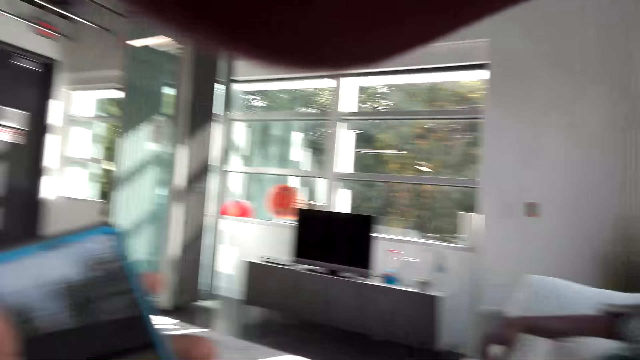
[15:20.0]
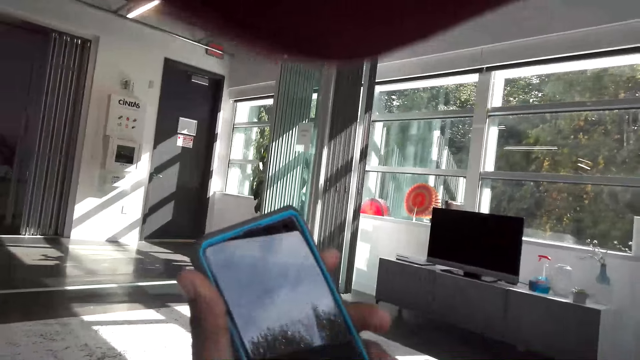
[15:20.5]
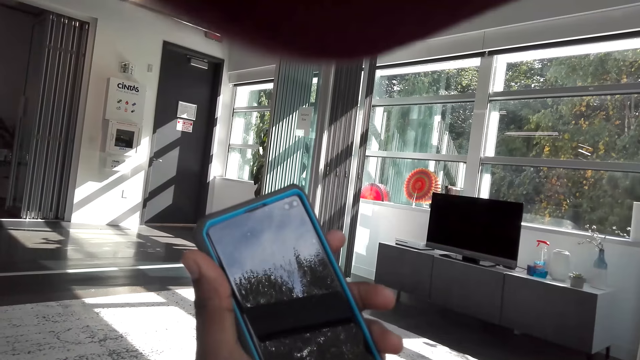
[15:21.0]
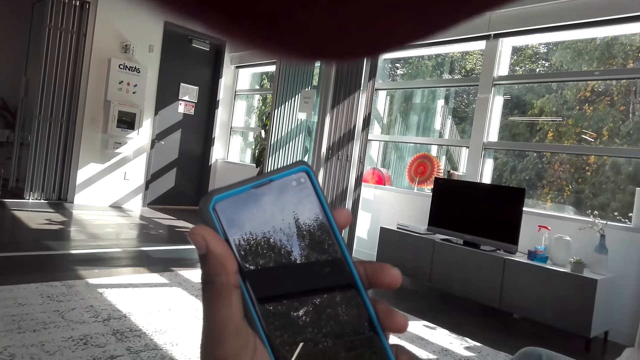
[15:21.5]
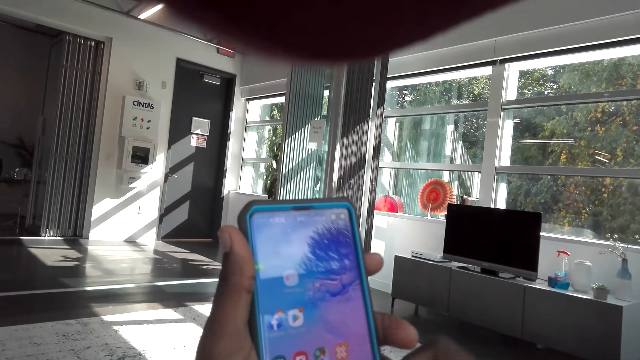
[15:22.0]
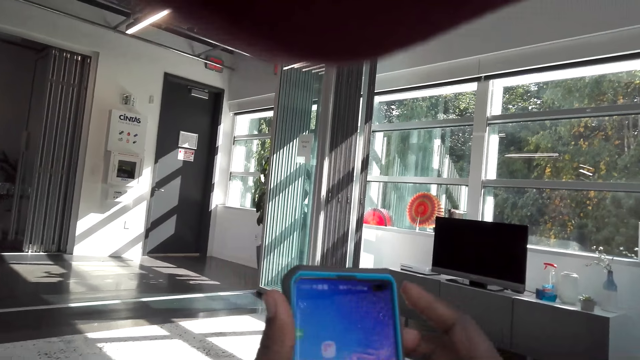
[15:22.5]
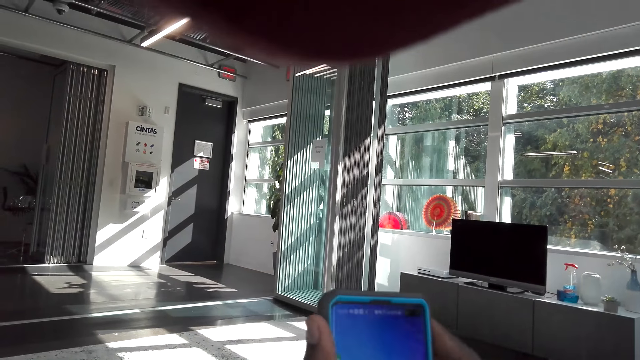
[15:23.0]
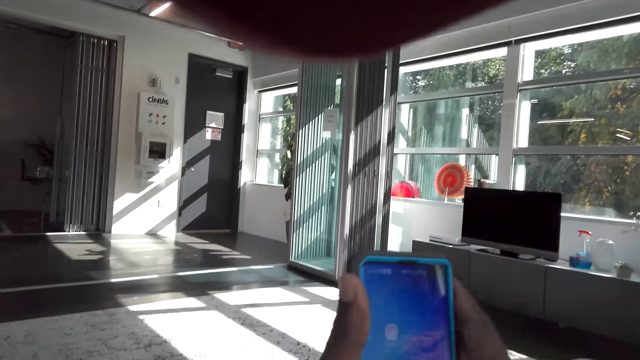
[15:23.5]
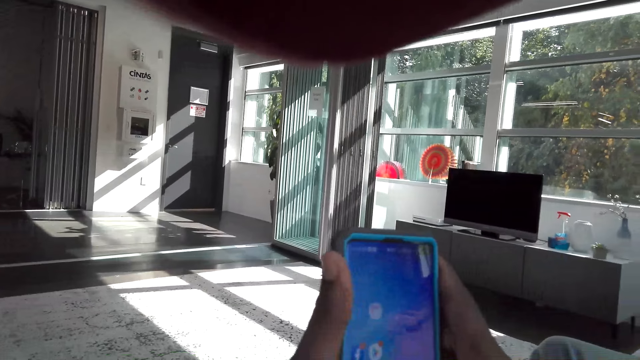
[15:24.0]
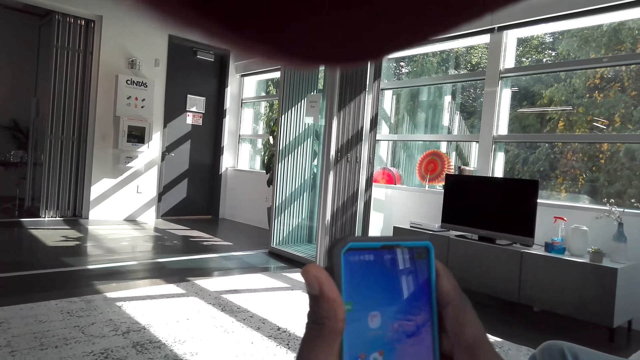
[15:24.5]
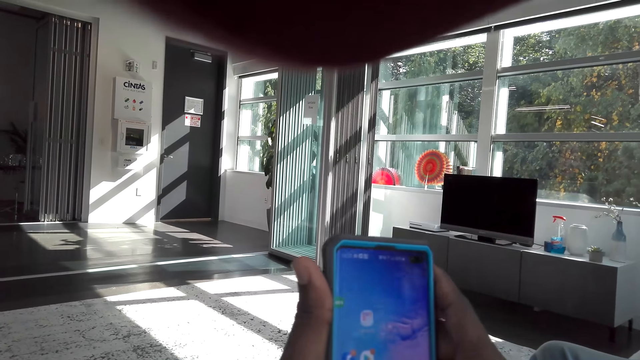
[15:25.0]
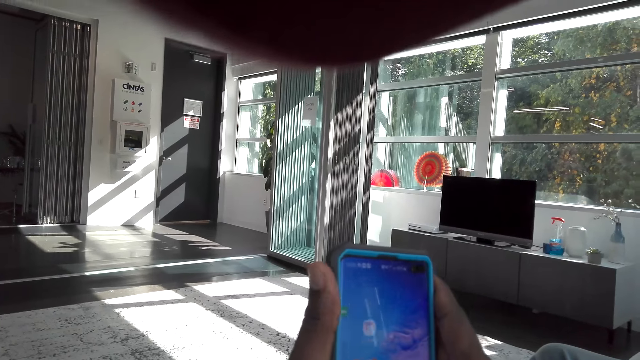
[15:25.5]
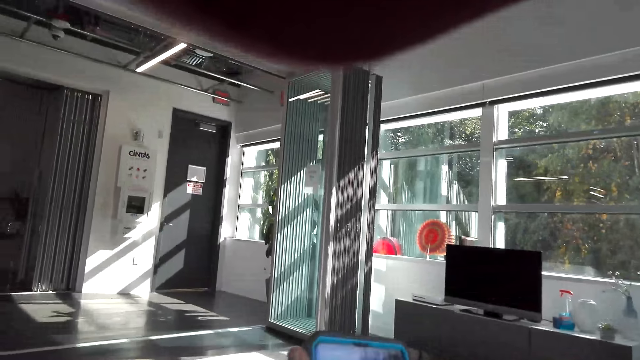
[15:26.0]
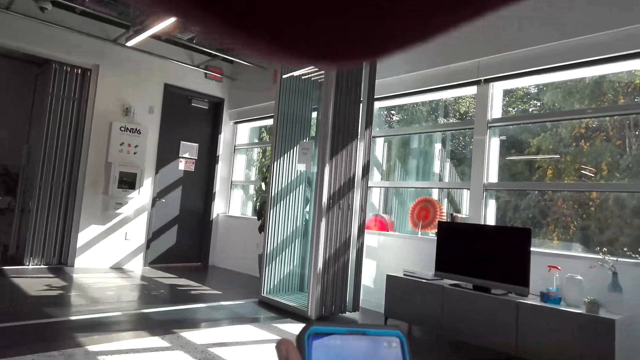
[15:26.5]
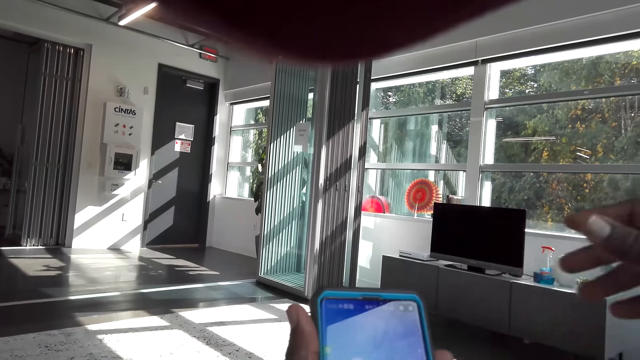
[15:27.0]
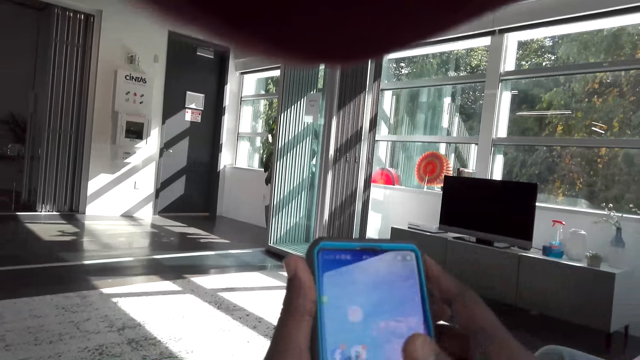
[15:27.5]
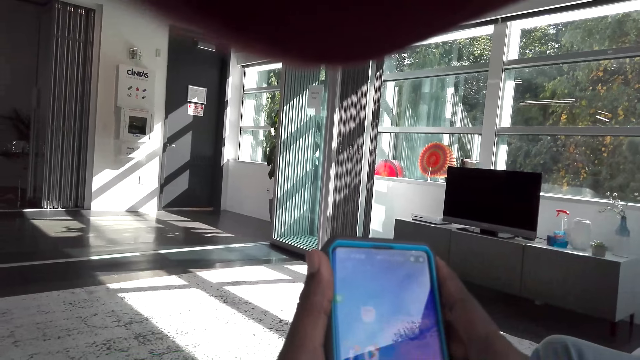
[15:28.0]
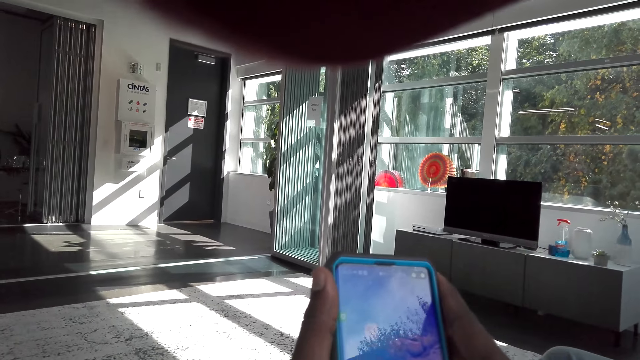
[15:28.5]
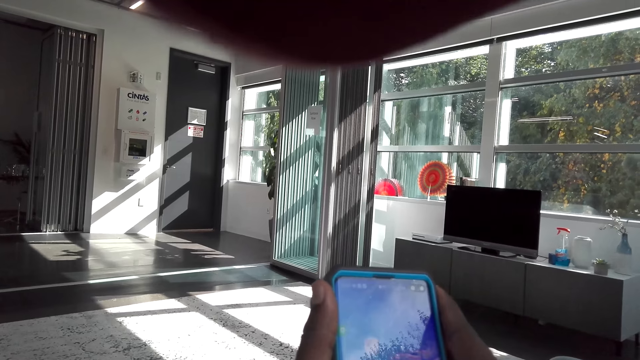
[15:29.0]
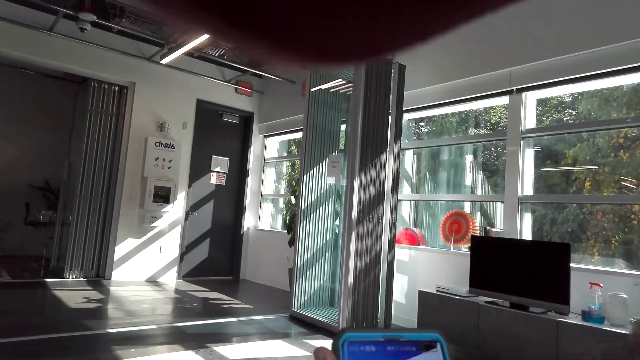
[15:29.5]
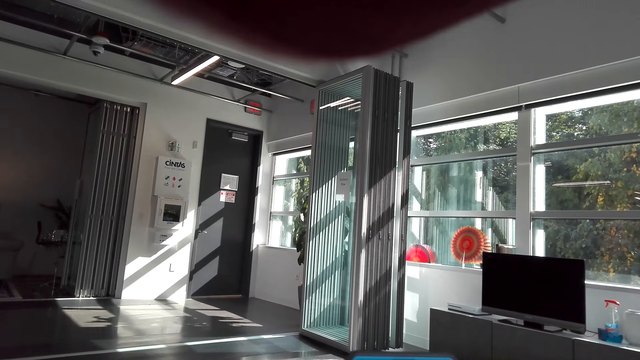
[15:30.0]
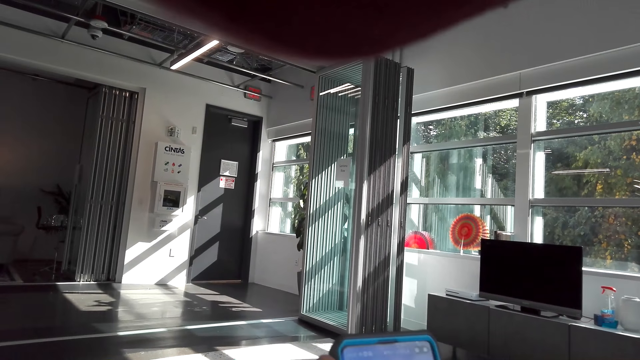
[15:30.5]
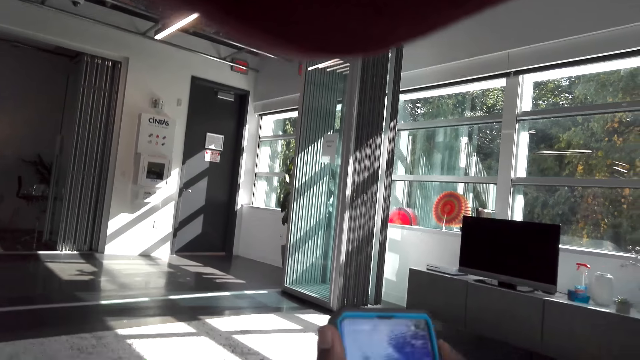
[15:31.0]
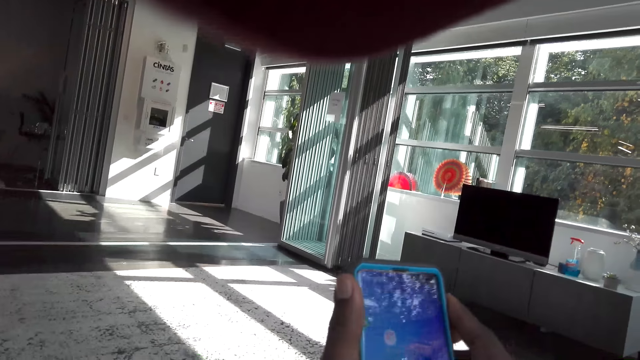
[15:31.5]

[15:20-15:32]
The camera wearer operates the phone. They scroll the phone.

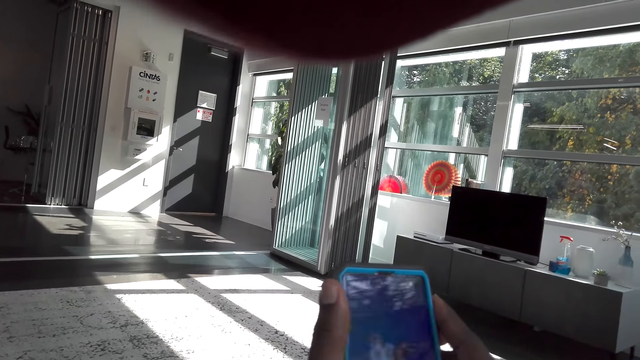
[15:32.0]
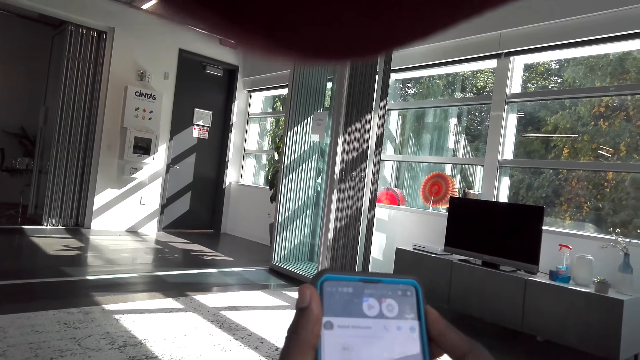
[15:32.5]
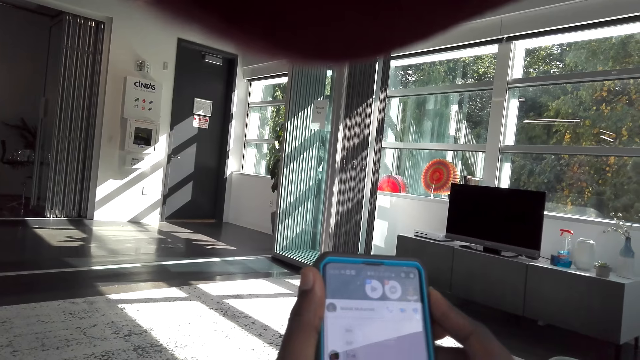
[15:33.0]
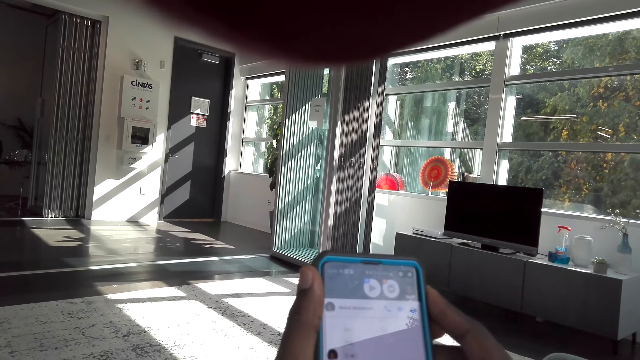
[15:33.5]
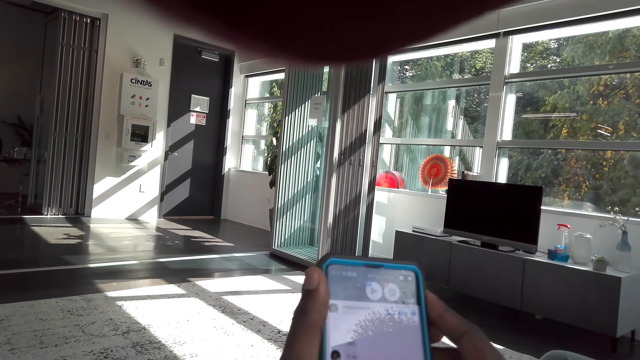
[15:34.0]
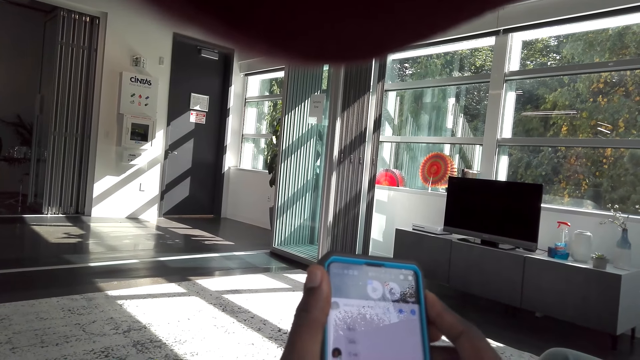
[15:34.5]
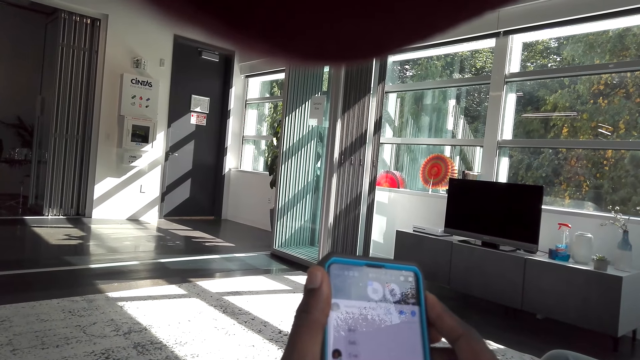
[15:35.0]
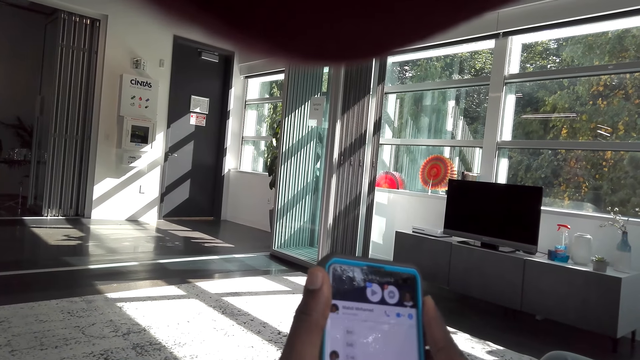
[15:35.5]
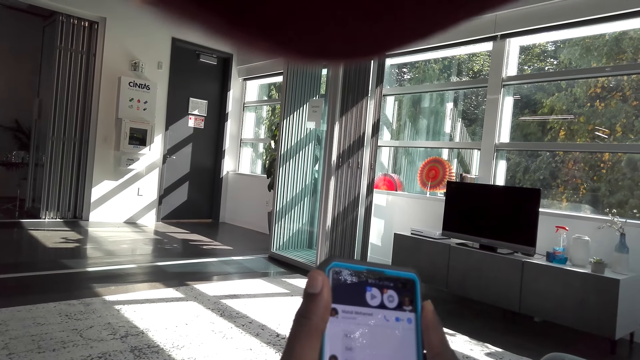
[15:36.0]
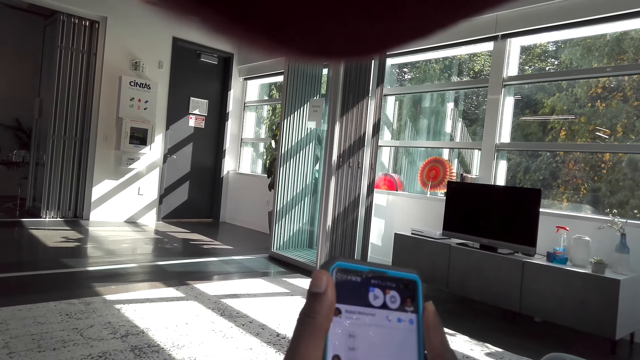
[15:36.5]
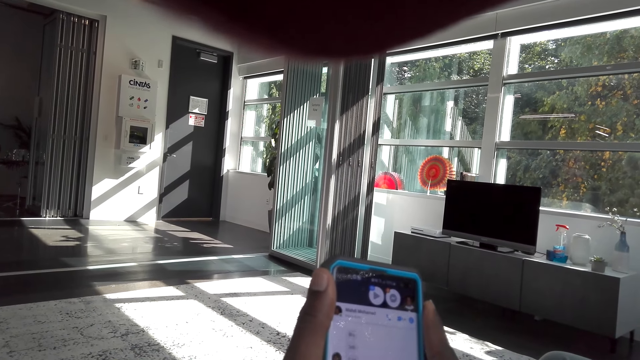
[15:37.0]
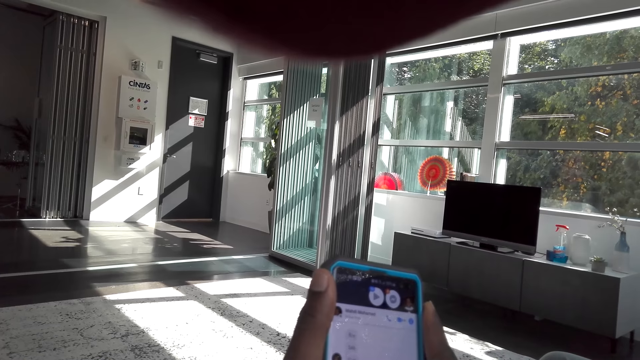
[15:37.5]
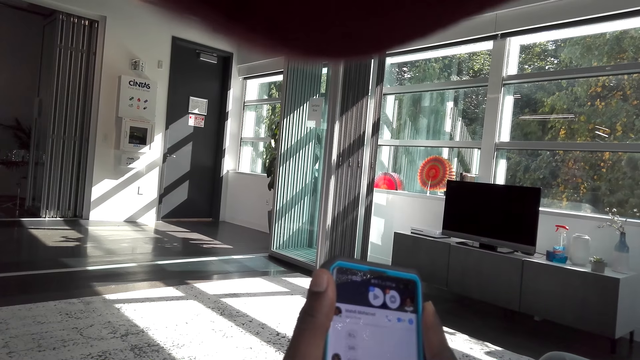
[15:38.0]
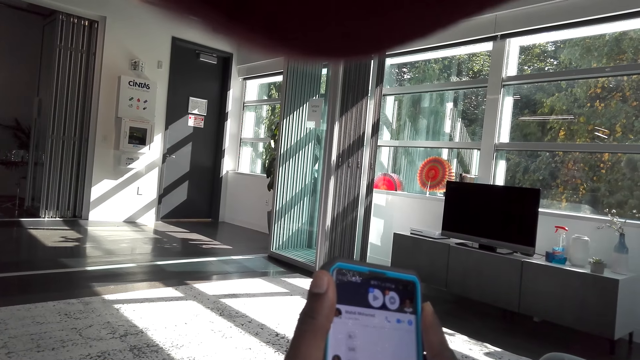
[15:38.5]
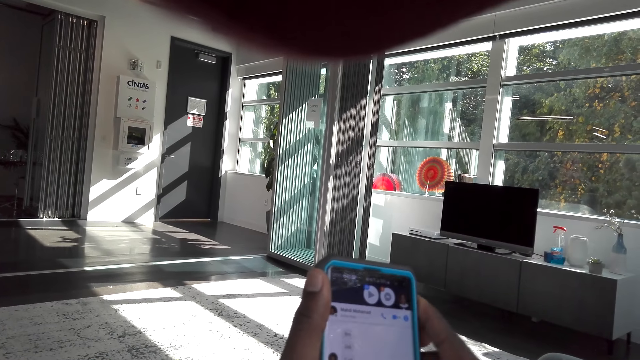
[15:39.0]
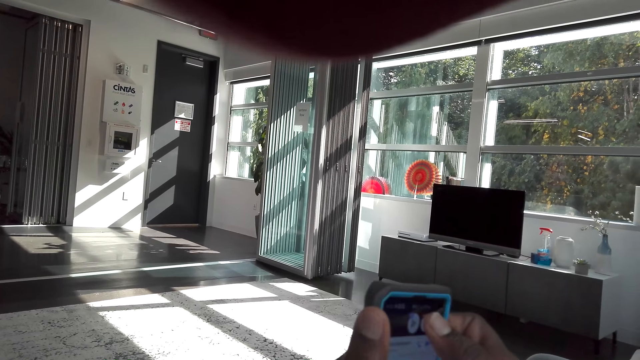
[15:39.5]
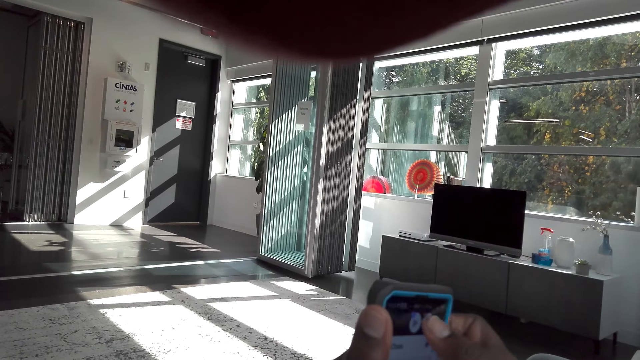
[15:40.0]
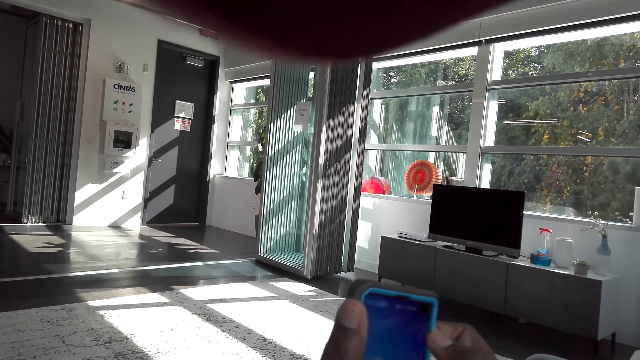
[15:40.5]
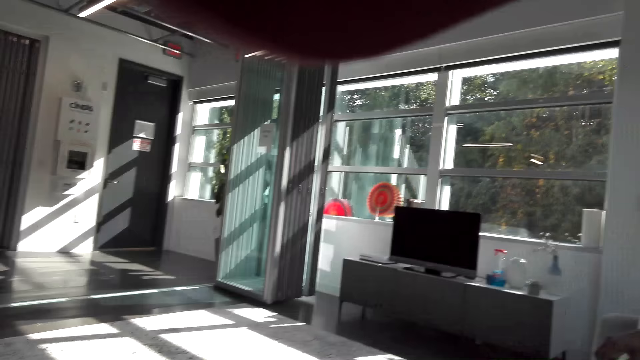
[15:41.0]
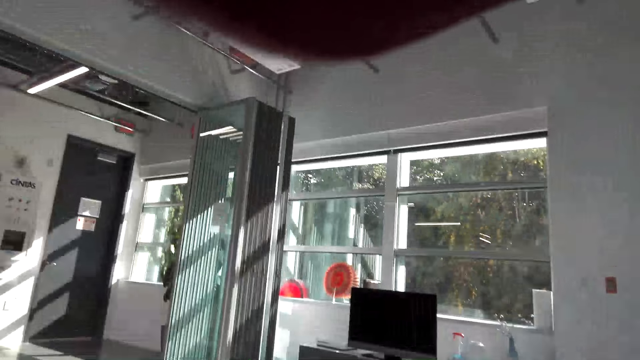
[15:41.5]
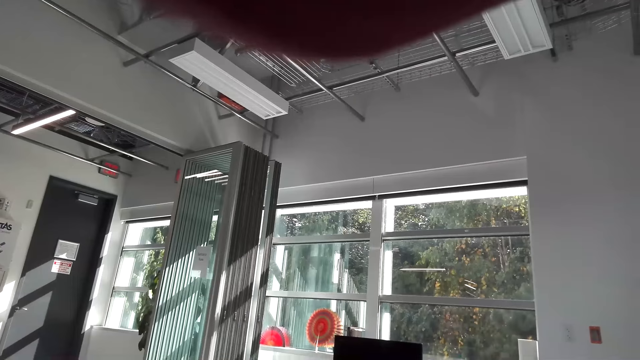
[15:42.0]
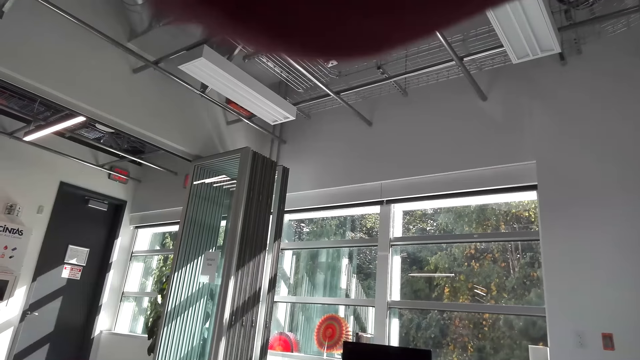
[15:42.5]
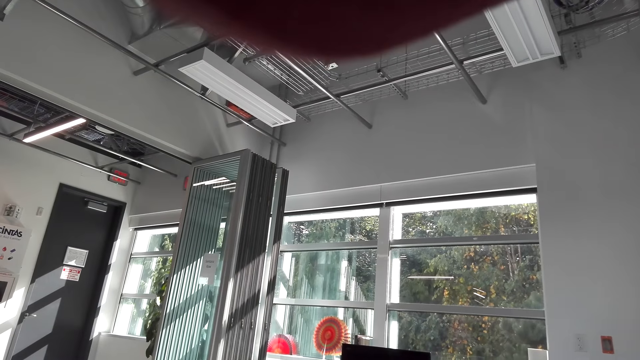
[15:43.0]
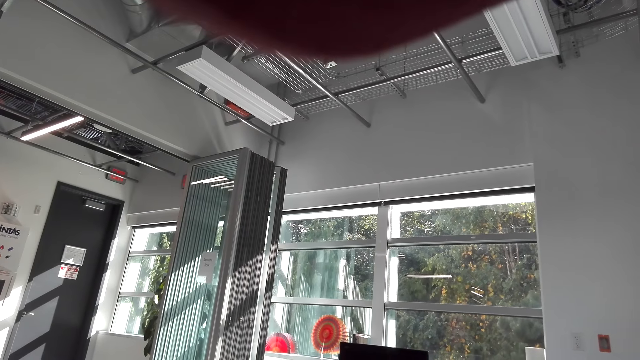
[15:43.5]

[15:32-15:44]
The camera wearer watches the background.
